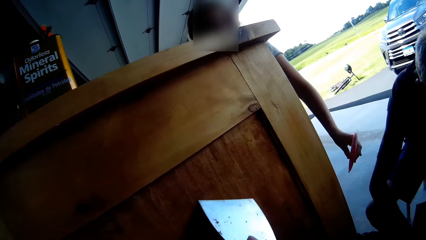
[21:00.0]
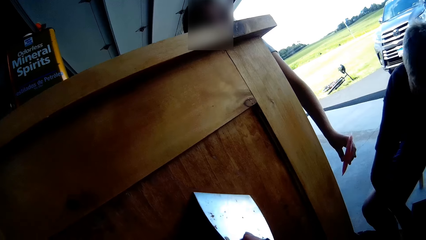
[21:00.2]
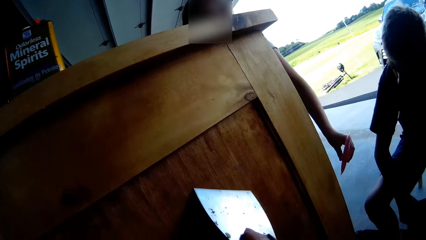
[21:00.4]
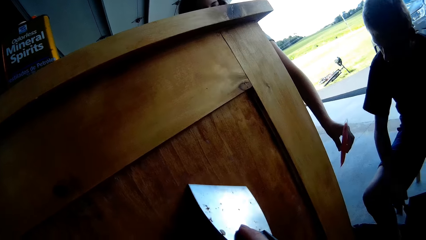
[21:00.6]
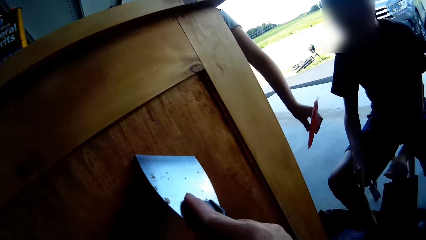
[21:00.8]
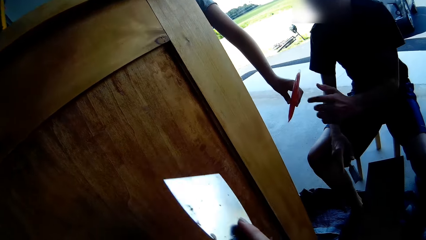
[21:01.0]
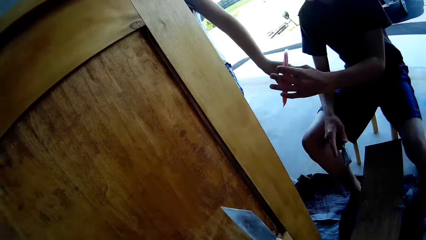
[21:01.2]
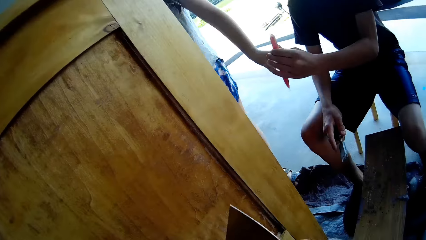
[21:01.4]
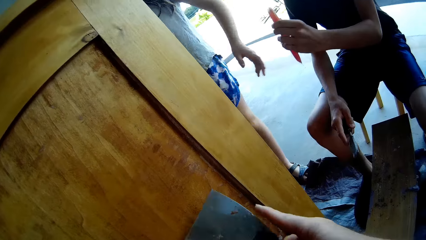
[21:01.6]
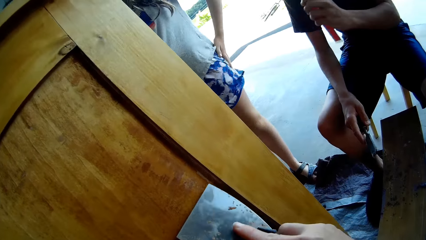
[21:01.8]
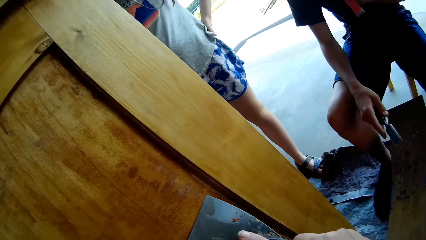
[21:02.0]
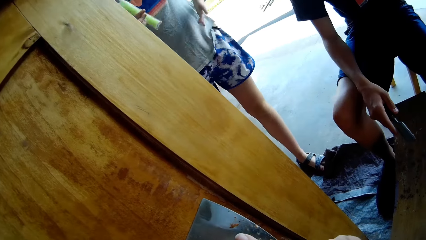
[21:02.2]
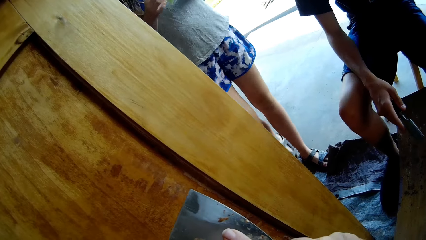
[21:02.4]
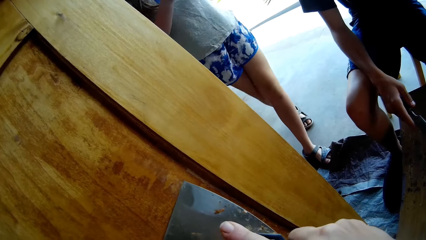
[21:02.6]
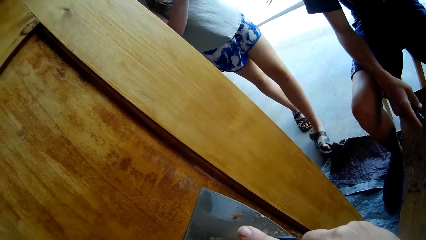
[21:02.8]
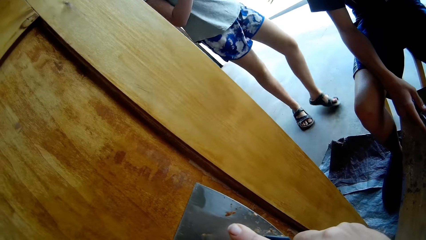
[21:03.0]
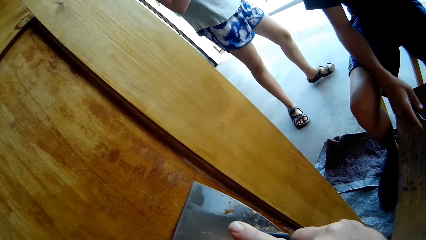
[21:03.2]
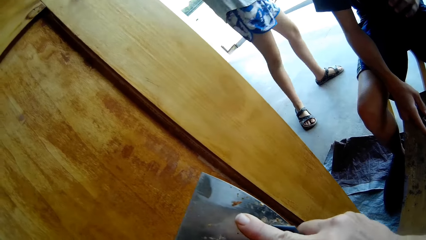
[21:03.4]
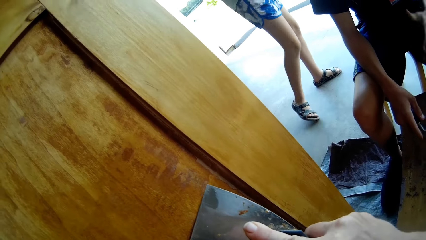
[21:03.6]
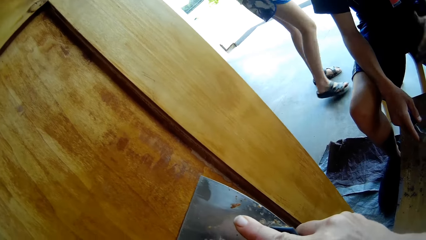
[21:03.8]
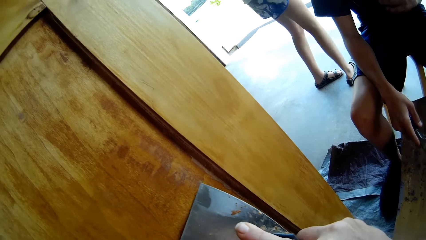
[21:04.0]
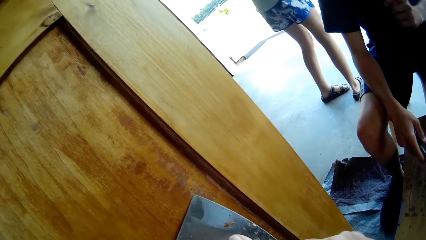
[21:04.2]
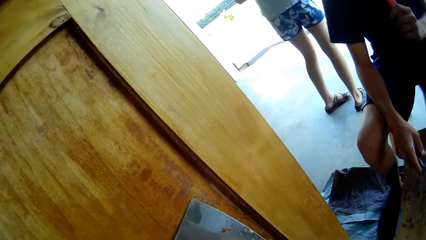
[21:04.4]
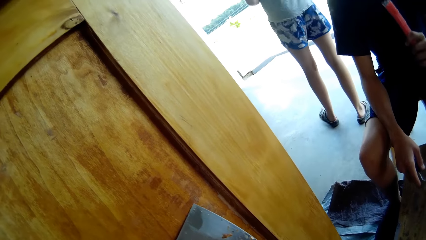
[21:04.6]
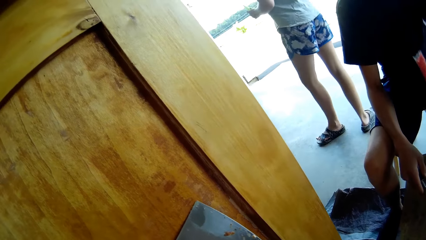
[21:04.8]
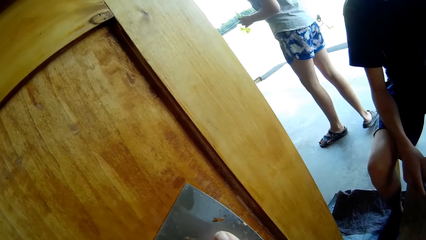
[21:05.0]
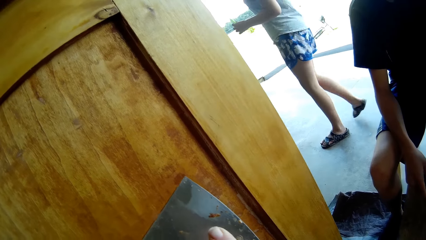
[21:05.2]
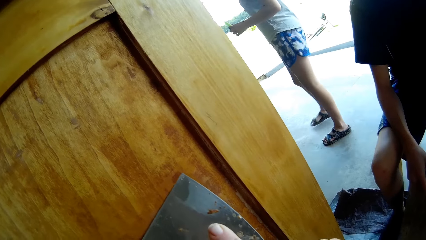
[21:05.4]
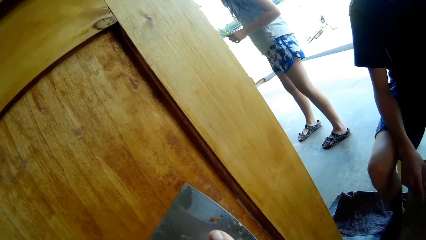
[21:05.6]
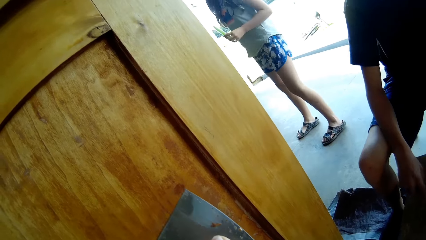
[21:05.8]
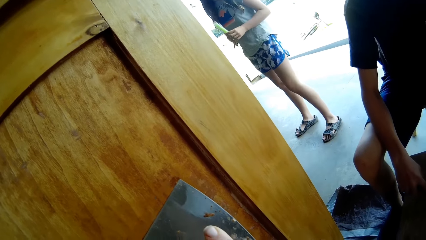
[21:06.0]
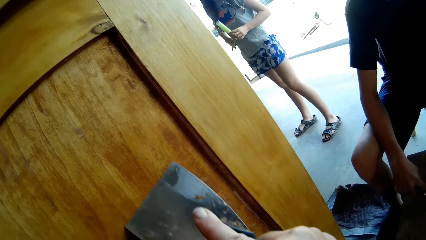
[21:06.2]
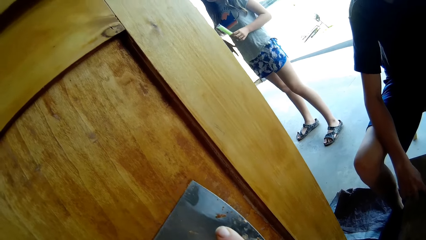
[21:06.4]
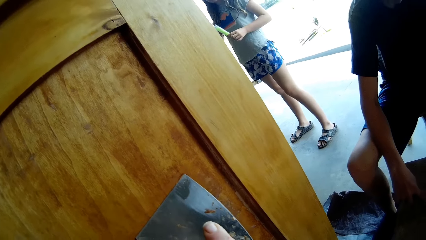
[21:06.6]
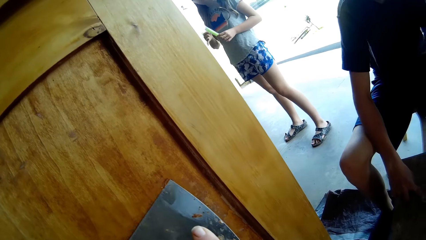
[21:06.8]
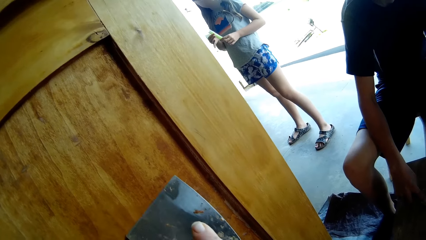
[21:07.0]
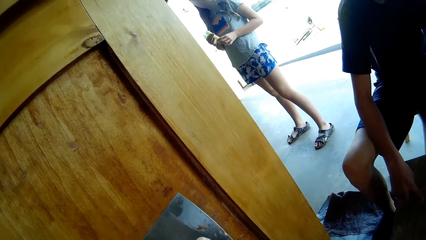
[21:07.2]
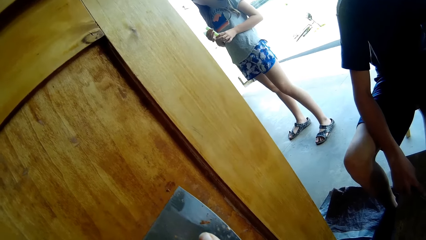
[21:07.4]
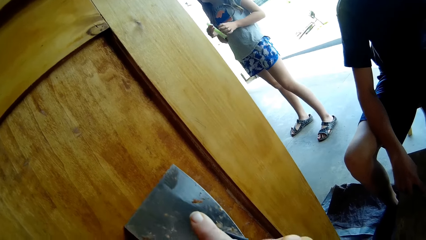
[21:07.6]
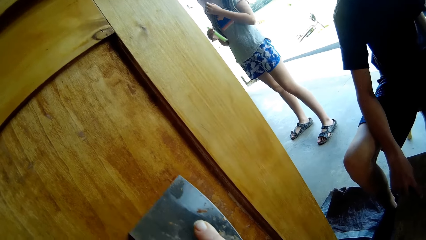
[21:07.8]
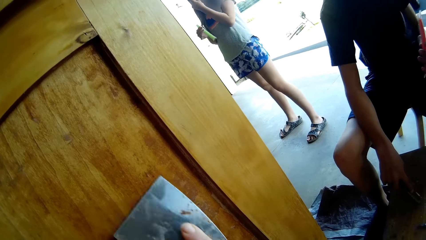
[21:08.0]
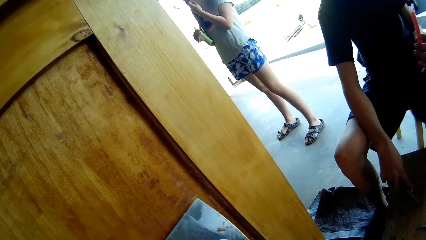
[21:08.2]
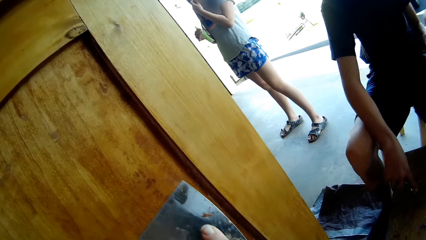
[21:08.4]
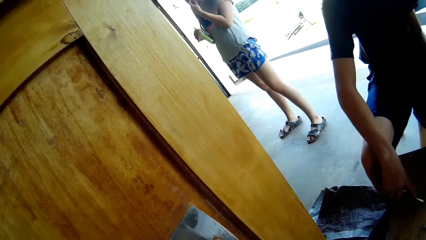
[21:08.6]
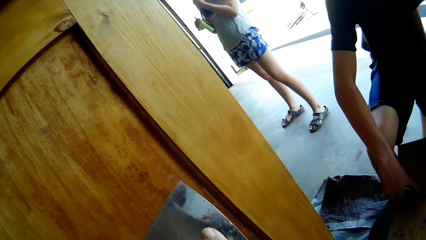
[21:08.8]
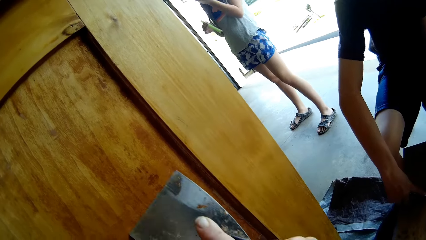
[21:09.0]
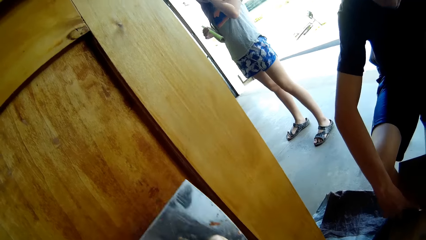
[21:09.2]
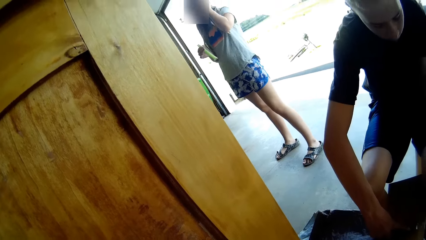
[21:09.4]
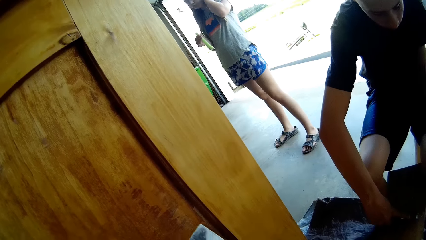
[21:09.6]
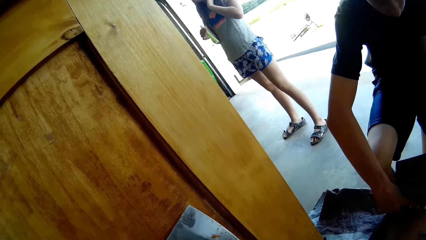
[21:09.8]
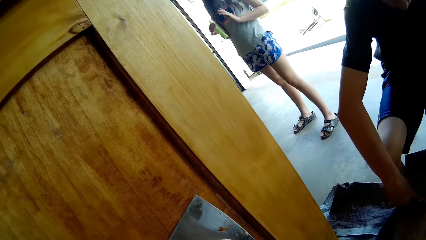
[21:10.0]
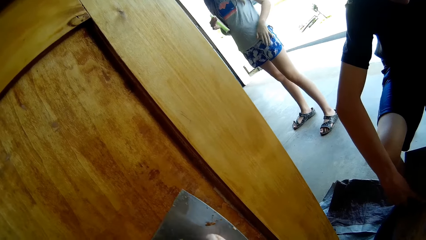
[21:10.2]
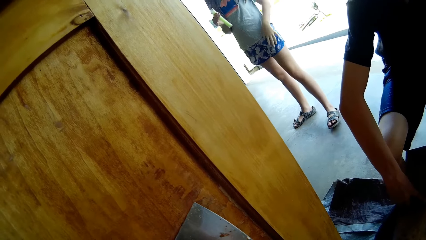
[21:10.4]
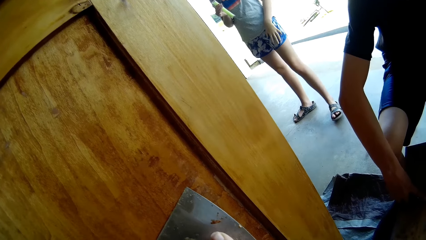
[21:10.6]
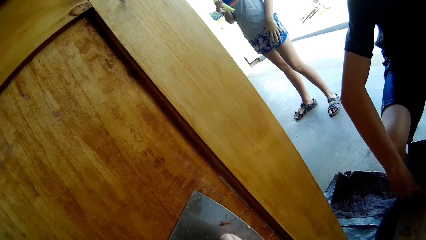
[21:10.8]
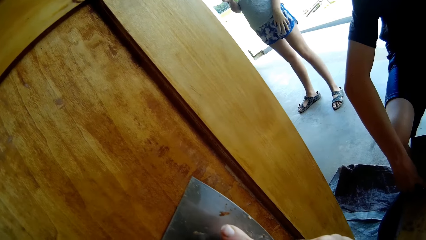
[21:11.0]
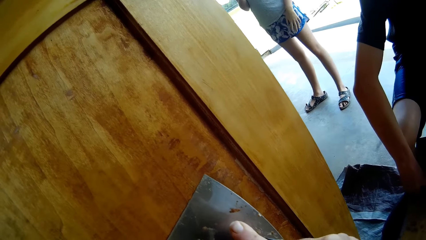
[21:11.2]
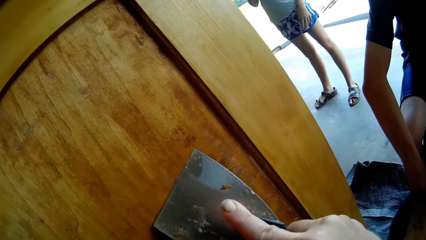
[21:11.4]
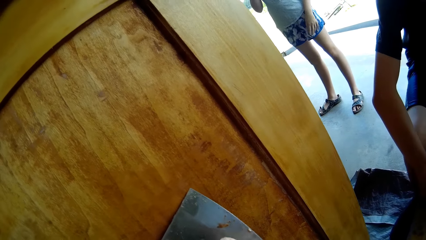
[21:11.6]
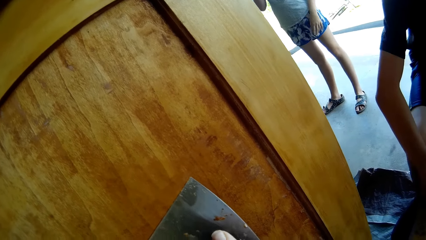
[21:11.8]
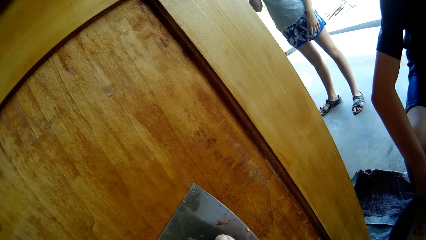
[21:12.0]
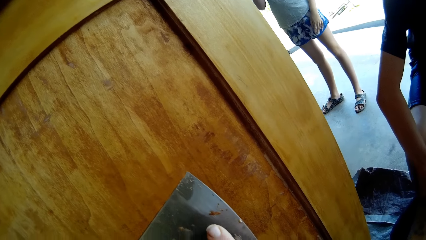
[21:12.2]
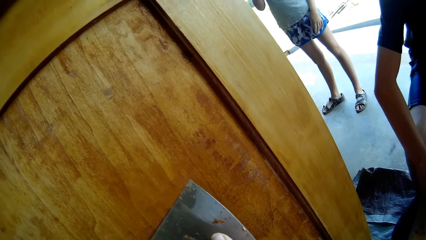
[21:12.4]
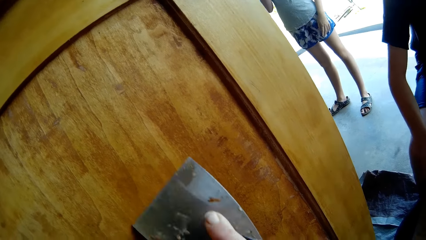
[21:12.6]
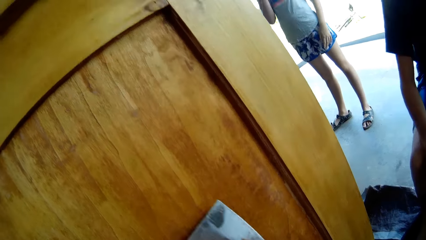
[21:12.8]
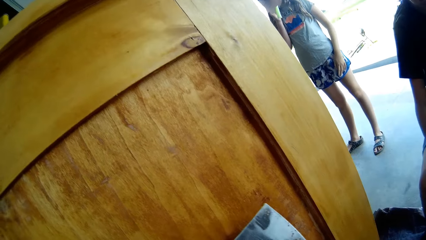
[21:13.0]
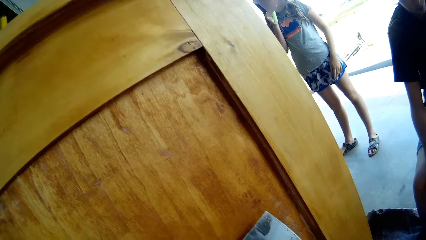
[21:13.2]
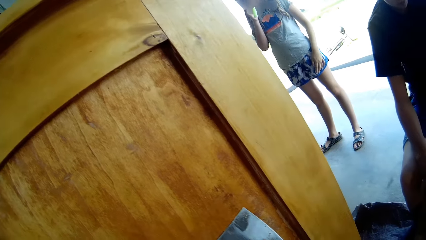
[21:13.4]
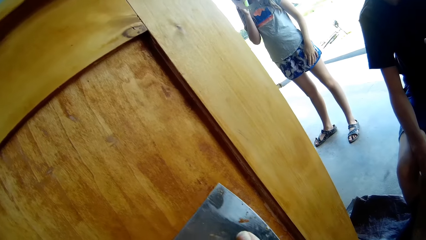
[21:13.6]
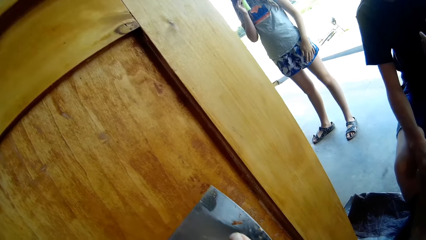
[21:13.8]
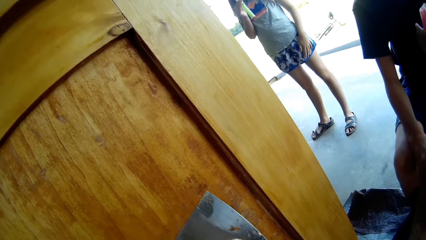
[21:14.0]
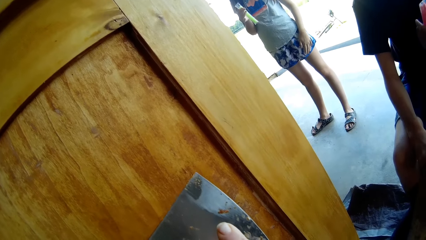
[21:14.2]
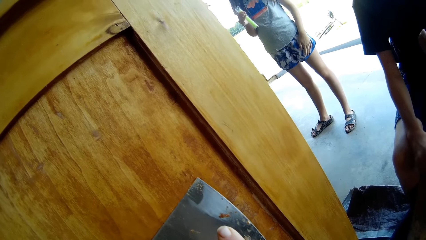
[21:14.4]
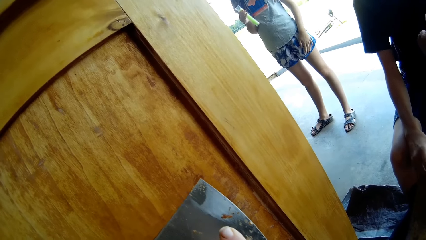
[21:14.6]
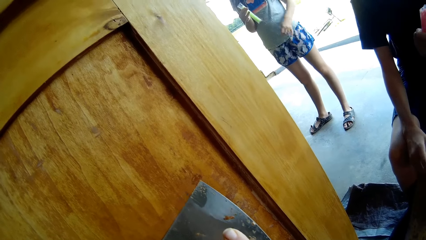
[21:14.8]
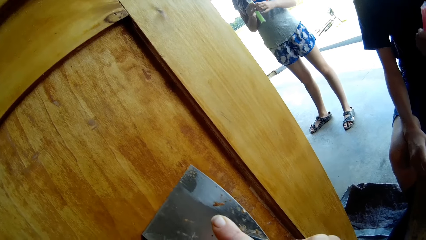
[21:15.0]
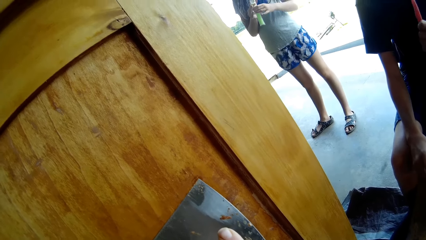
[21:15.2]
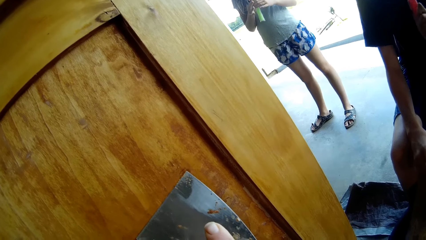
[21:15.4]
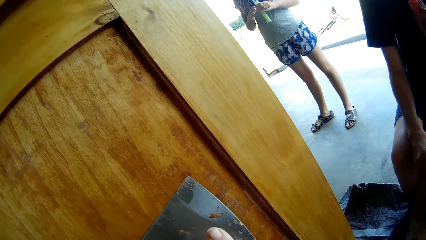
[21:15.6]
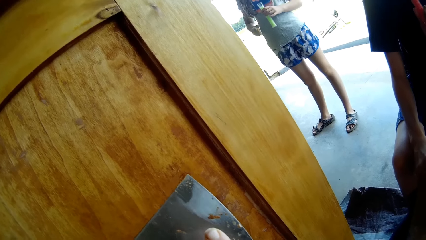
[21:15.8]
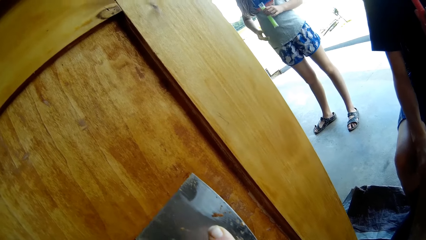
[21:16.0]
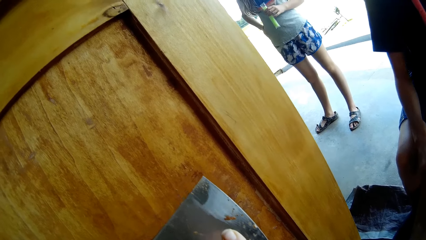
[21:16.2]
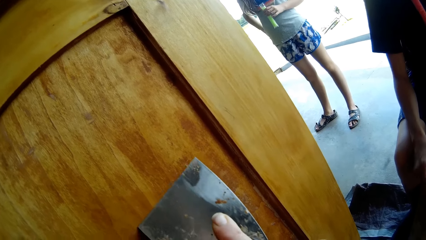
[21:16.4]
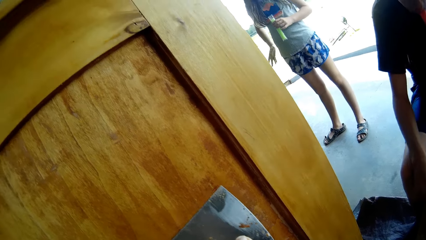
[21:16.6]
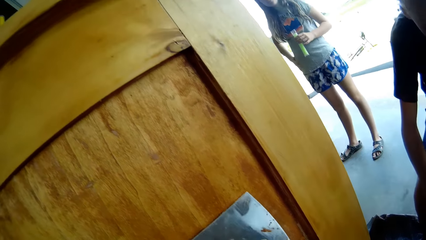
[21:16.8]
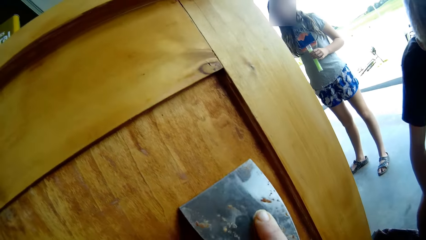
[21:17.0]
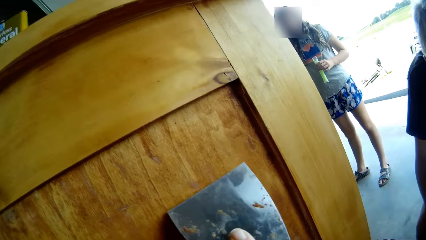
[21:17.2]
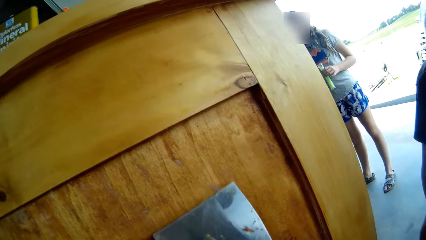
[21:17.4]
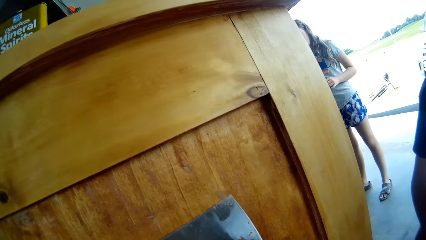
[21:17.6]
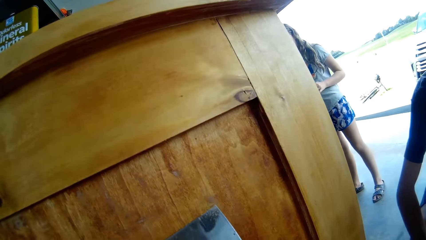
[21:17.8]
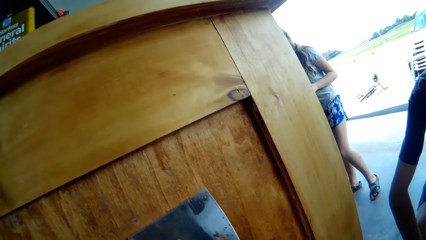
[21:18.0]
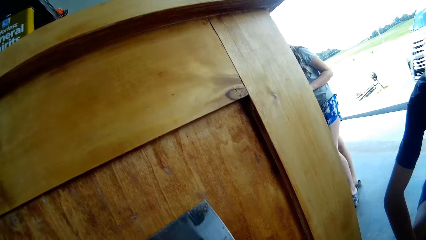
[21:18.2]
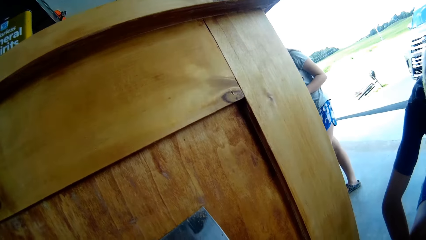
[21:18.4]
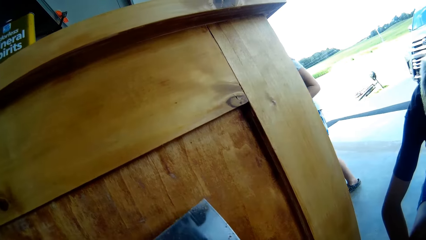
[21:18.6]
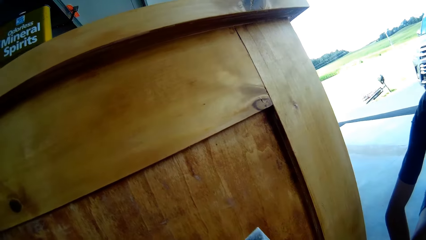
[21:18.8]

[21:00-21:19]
The girl passes ice to the boy. The camera wearer scrapes the storage cabinet with the scraper. The boy picks up the ice from the girl. The camera wearer turns the scraper. The girl rubs herself on the shirt. The camera wearer scrapes the storage cabinet with the scraper. The girl moves backwards. The girl turns around. The girl holds the ice with her right hand. The girl touches something. The boy scrapes the wood with the scraper. The girl lowers her hands. The girl eats the ice and holds the ice with her left hand. The boy eats the ice. The girl rubs herself on the shirt.
